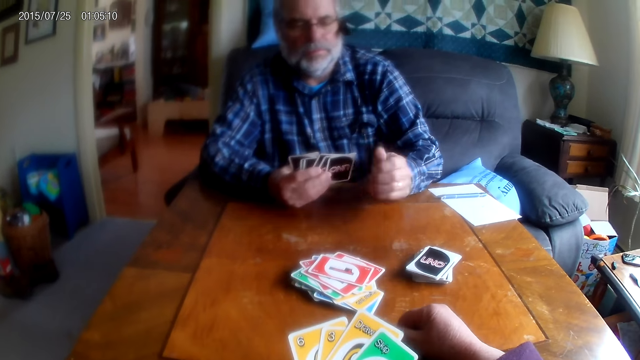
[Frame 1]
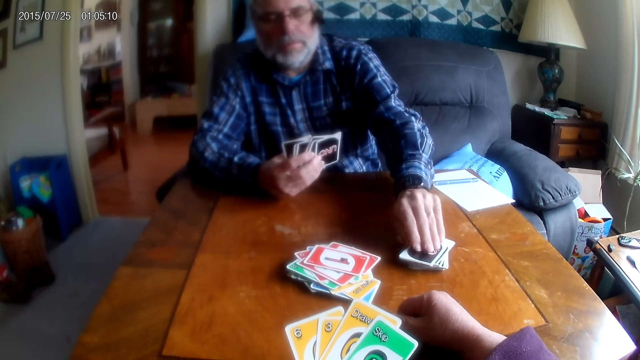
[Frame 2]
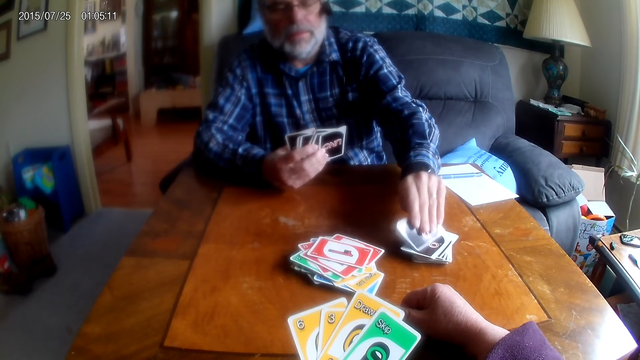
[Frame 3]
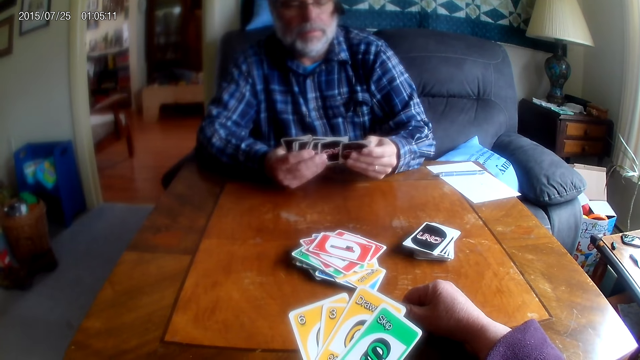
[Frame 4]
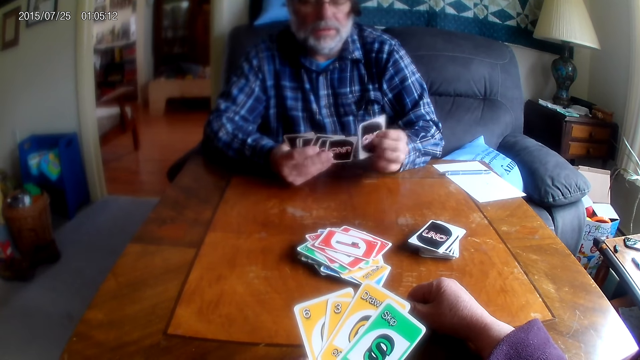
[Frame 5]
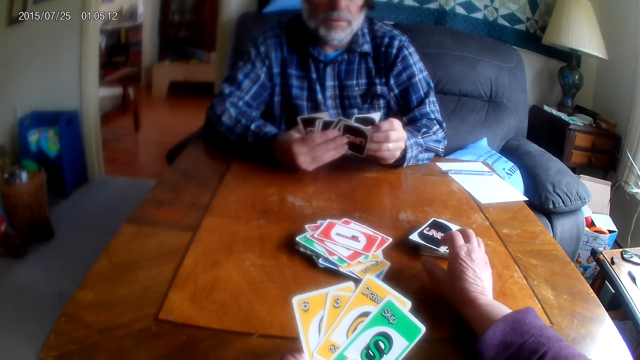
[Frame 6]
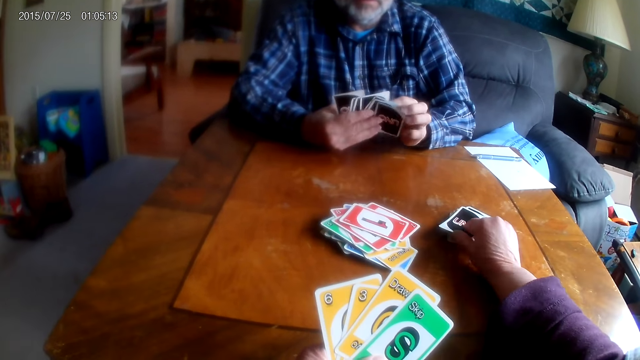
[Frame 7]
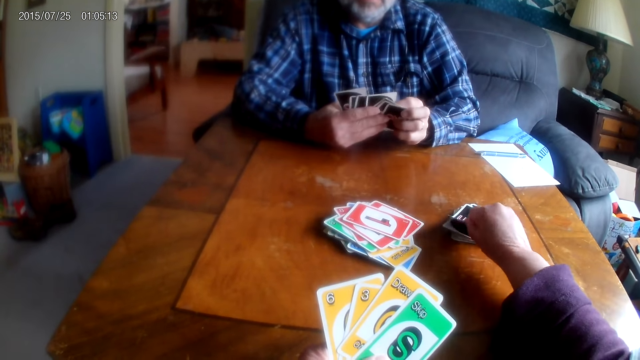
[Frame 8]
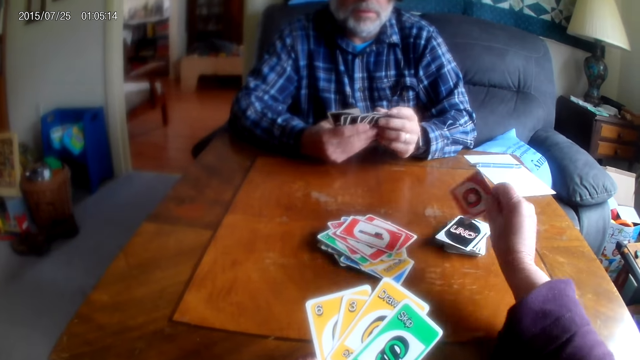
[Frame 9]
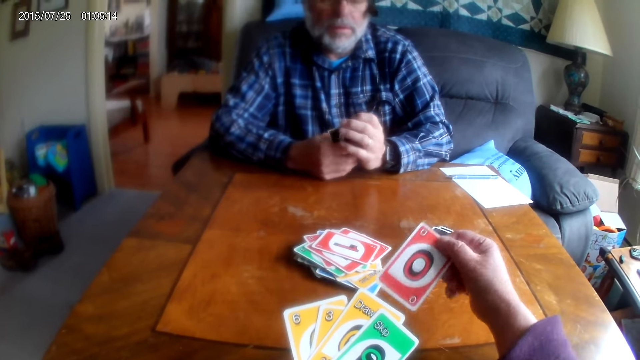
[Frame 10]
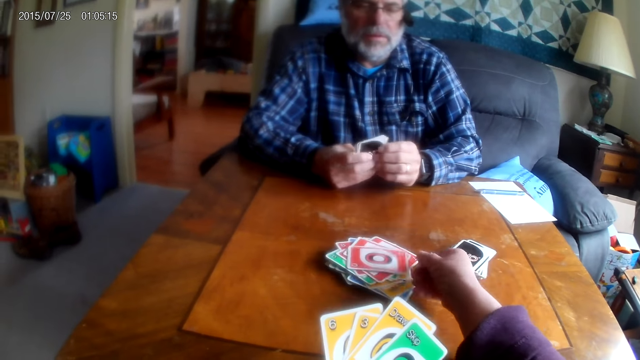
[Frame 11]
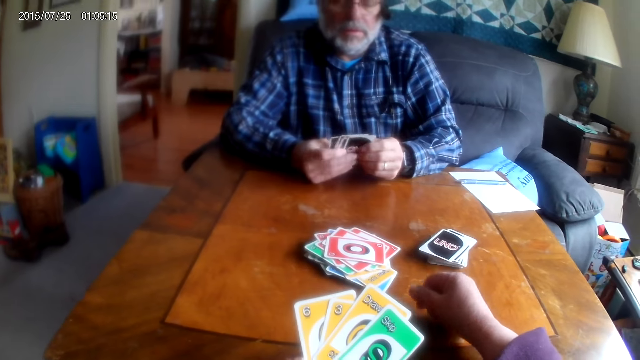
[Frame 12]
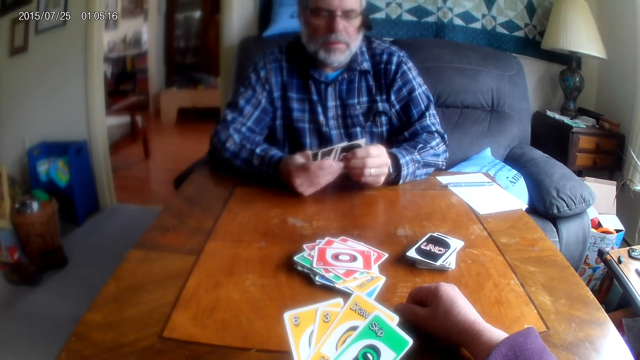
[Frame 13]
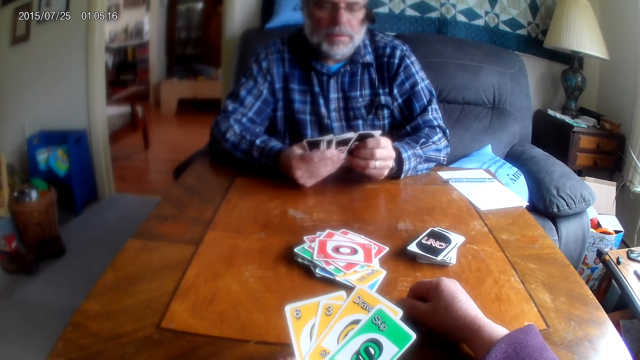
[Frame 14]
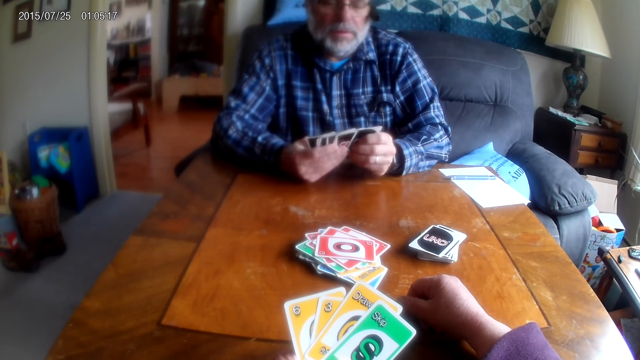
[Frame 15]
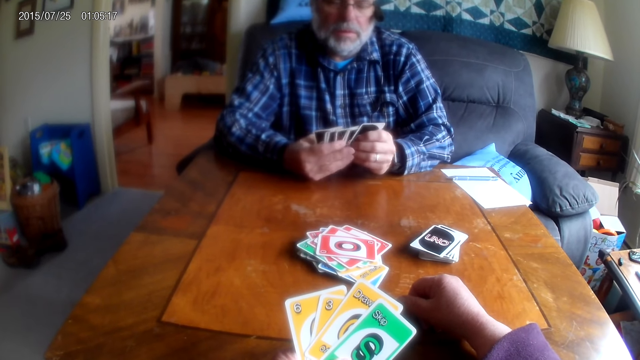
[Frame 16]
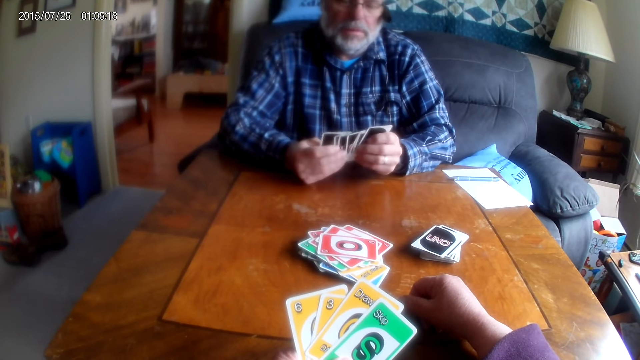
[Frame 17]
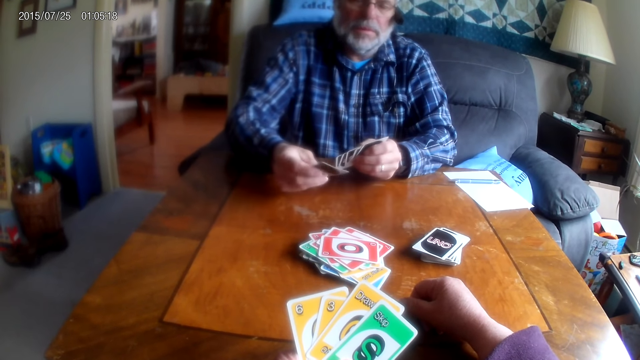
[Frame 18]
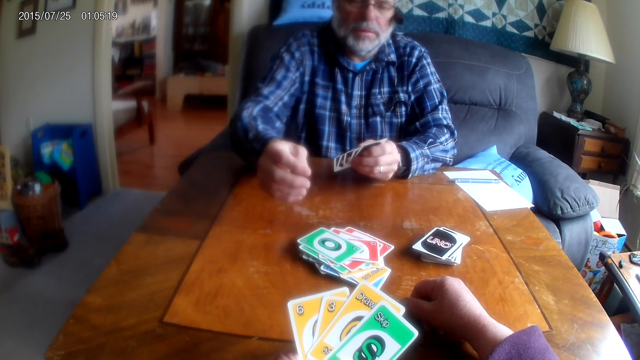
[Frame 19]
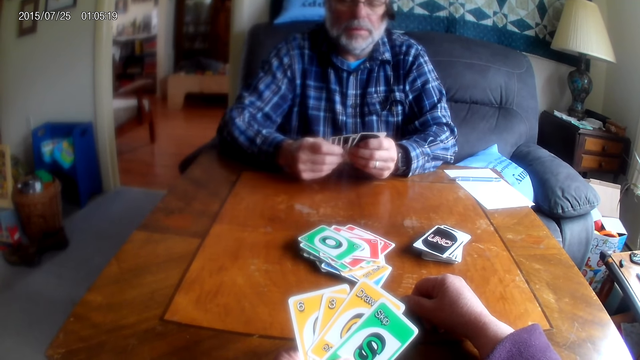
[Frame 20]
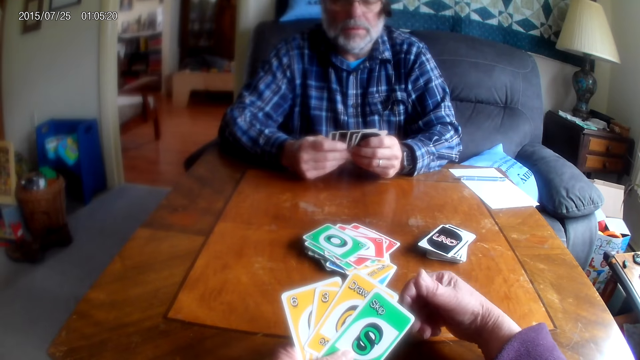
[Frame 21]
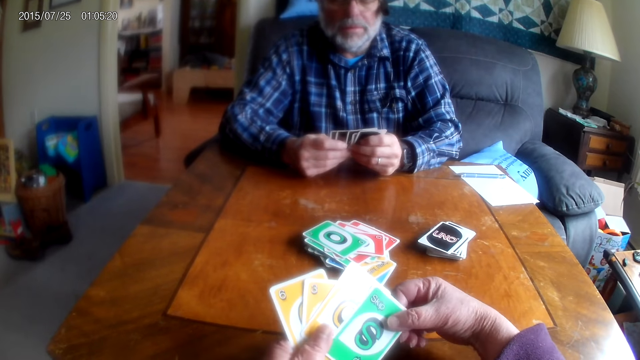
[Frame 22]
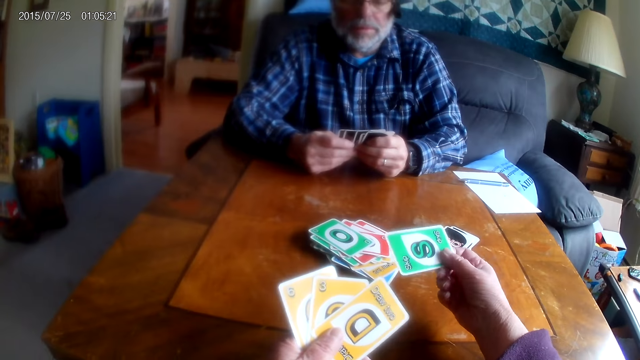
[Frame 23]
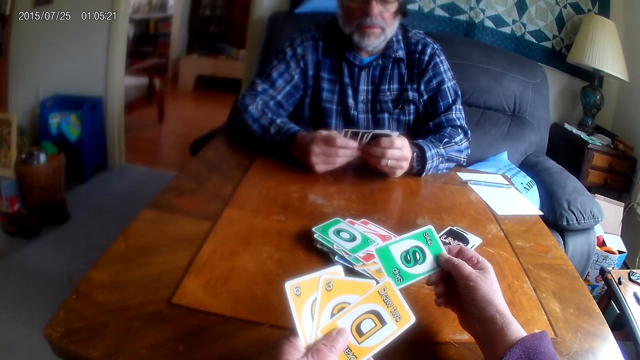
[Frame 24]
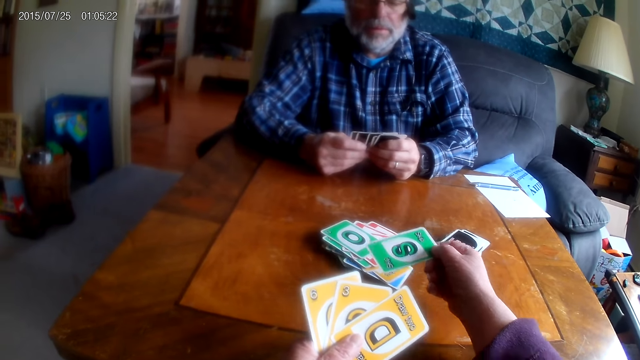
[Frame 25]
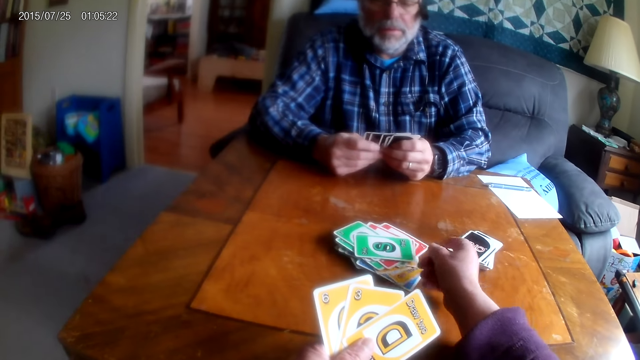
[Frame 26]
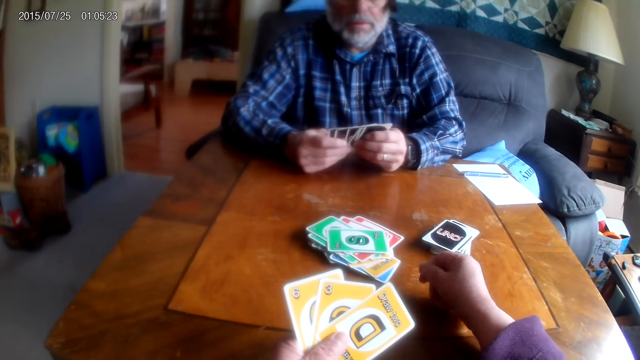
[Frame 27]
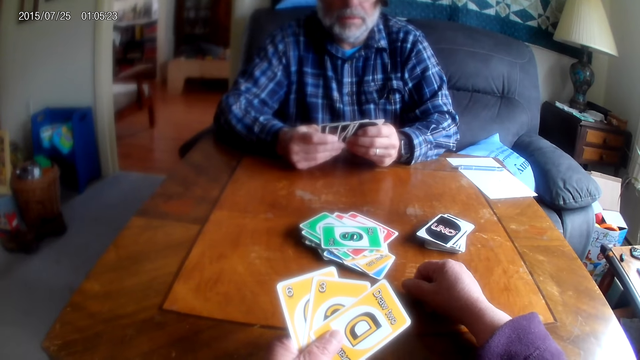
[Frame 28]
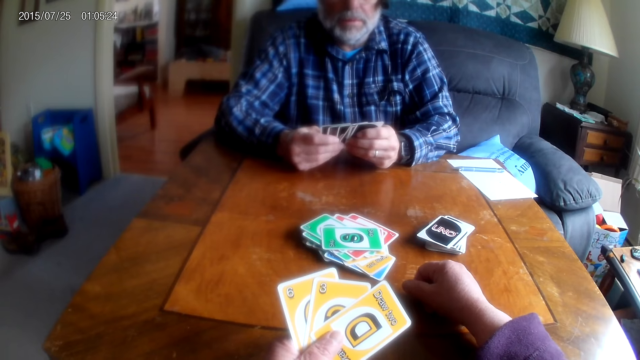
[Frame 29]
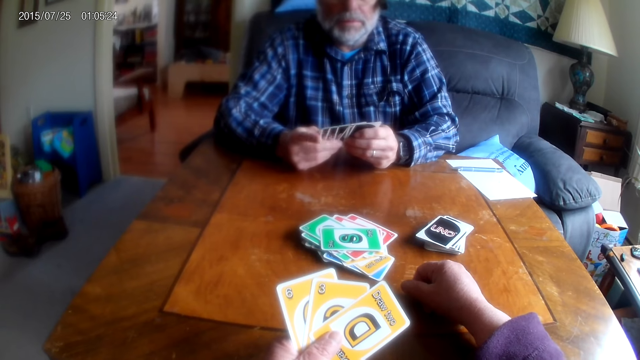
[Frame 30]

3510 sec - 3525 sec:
A man picks playing cards from the table. The camera wearer picks up a playing card from the table. They place a card on the table and arrange cards. The man puts a playing card on the table. The camera wearer puts a playing card on the table.

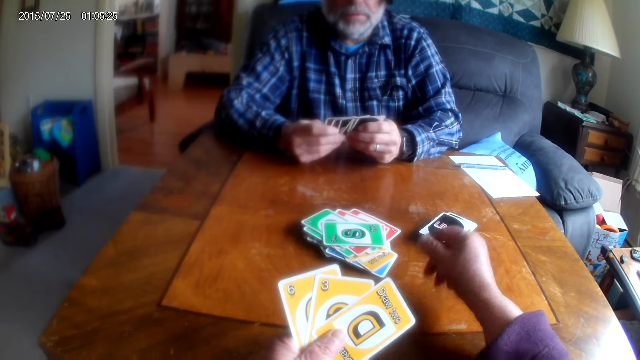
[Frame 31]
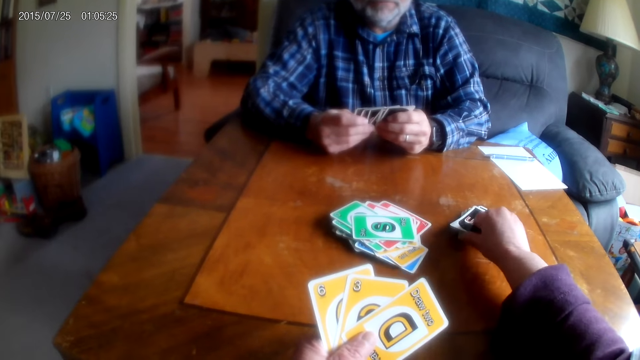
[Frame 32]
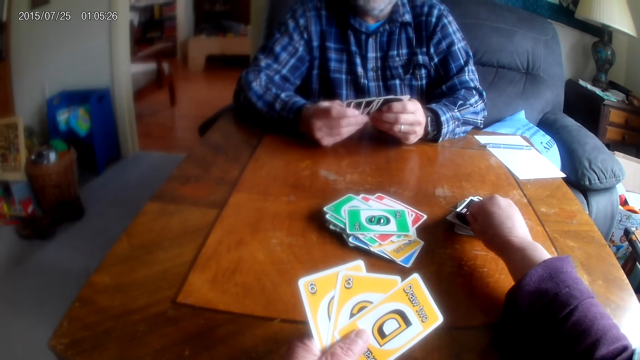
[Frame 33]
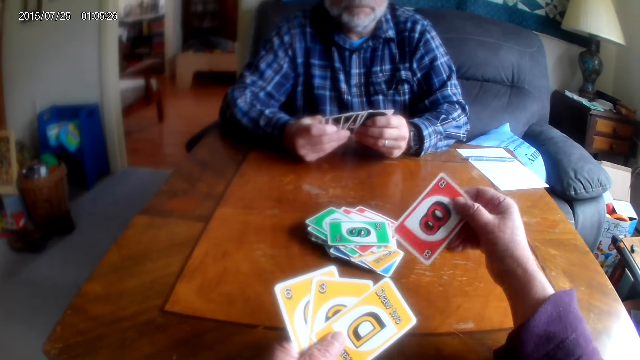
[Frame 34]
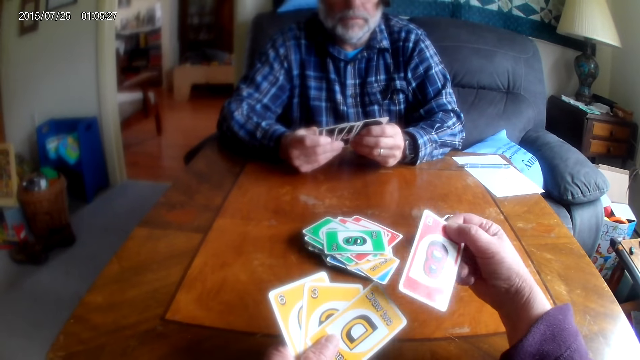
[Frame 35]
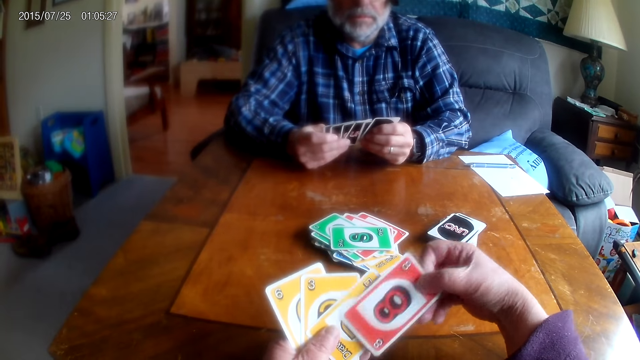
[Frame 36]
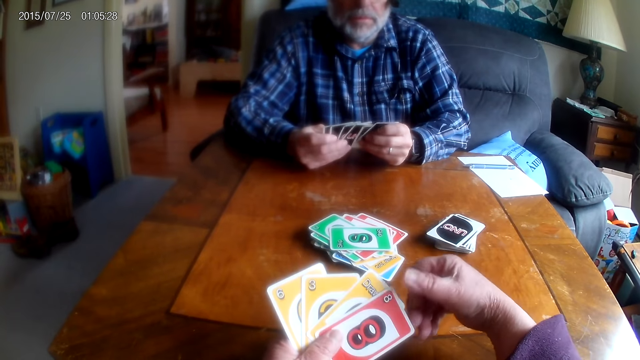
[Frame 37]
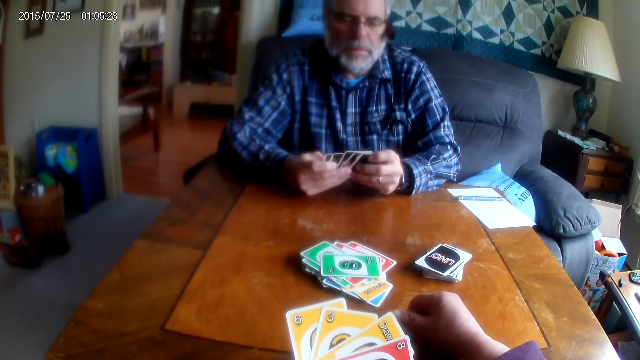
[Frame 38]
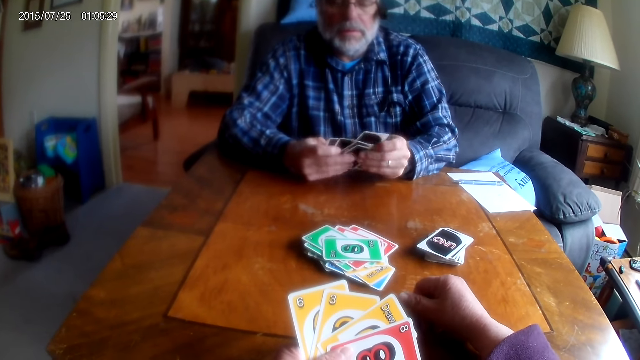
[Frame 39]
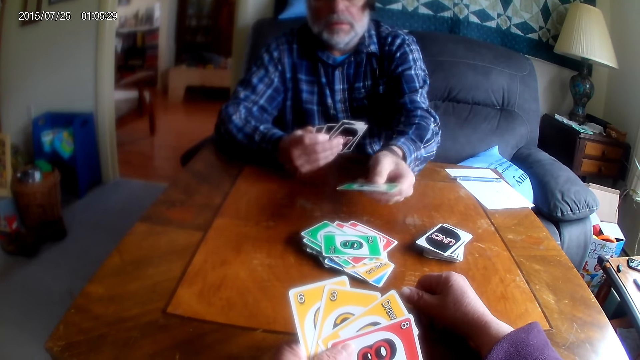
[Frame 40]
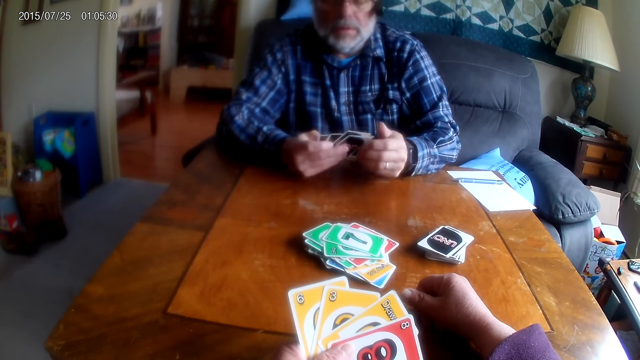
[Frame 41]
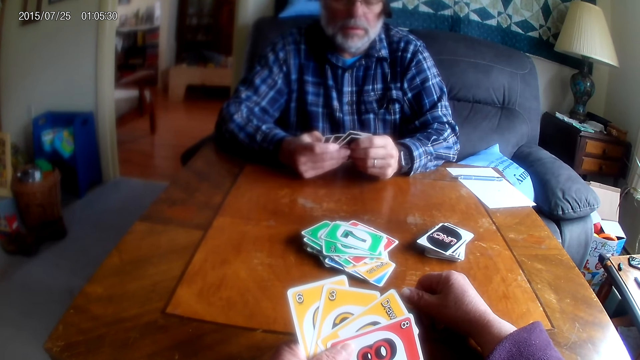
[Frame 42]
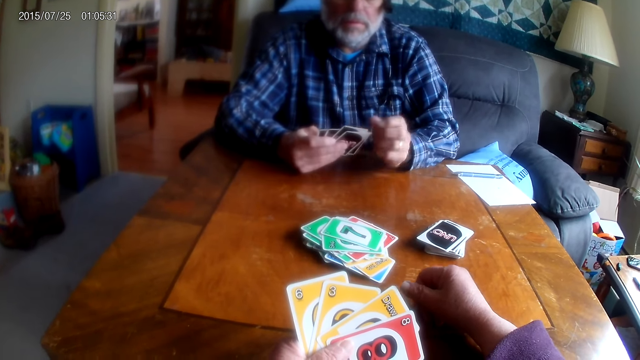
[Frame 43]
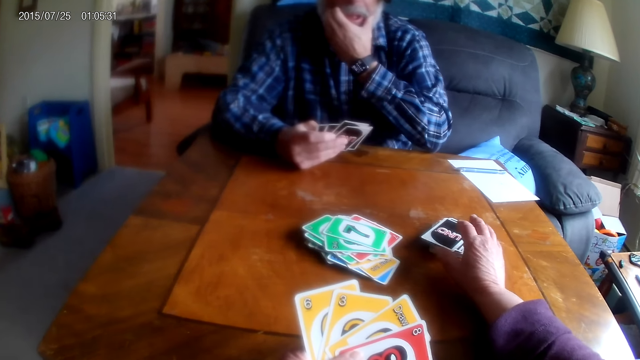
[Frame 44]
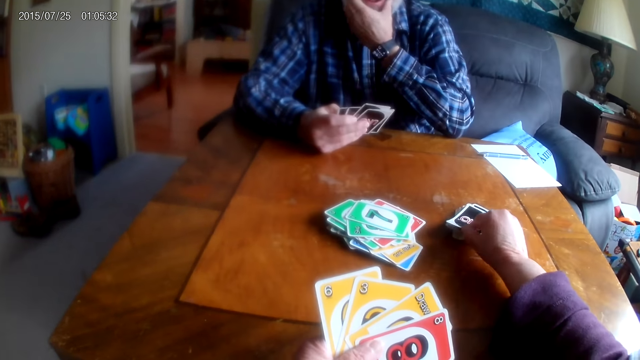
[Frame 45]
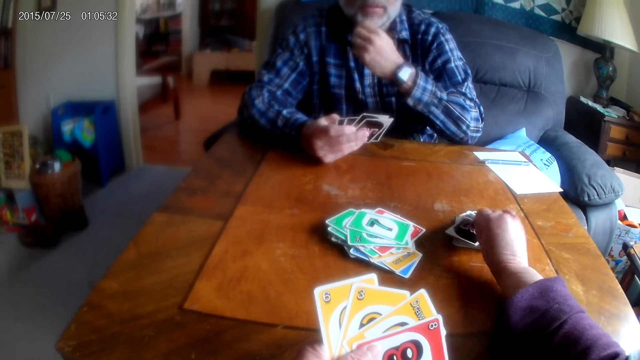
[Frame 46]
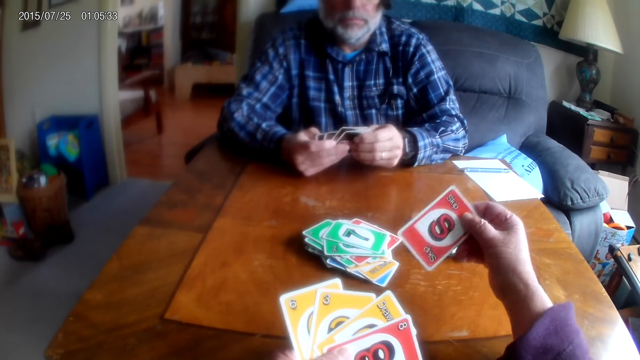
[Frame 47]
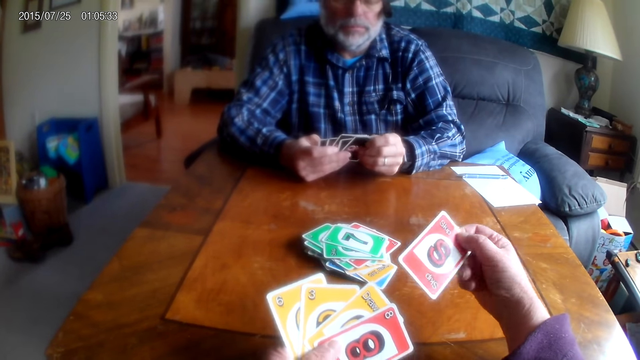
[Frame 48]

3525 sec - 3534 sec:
The camera wearer picks up a card from the table. They look at the card. A man places a card on the table. The camera wearer picks up a card from the table.
